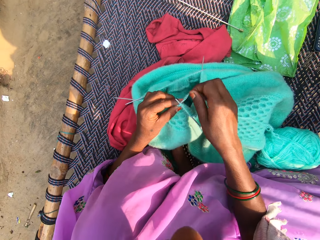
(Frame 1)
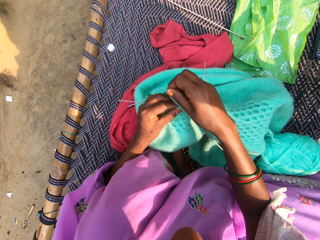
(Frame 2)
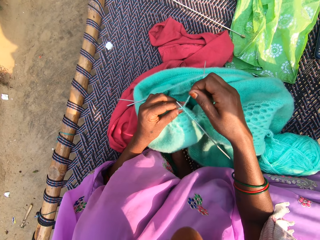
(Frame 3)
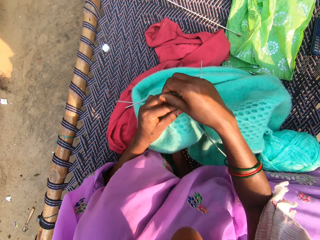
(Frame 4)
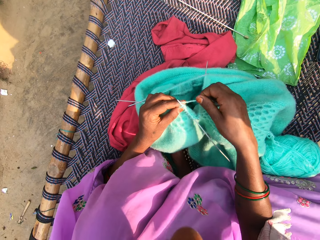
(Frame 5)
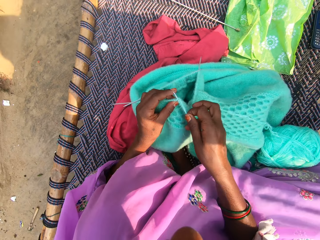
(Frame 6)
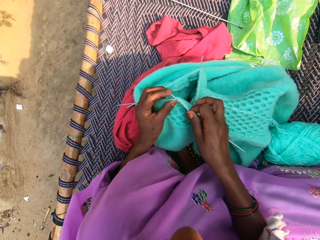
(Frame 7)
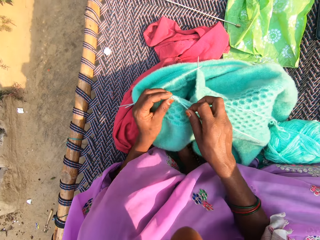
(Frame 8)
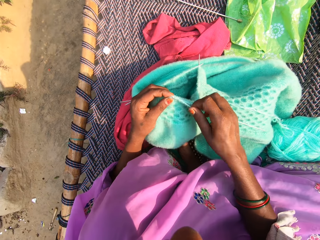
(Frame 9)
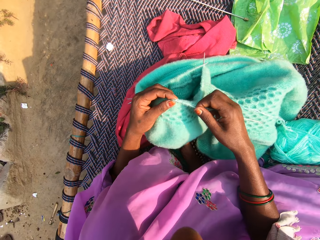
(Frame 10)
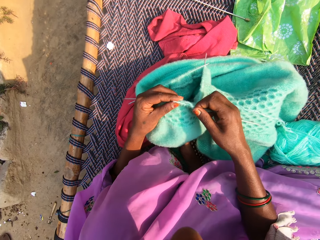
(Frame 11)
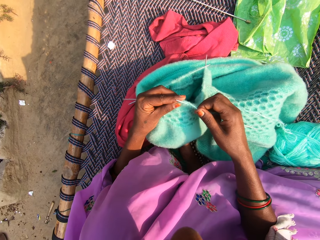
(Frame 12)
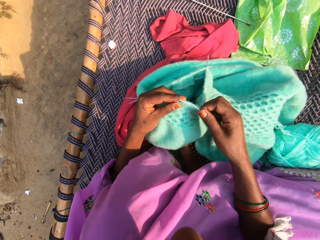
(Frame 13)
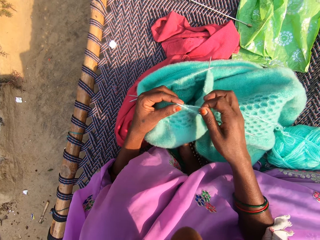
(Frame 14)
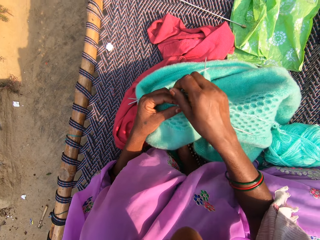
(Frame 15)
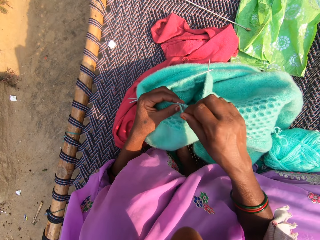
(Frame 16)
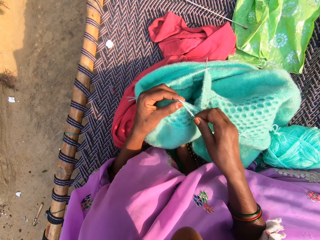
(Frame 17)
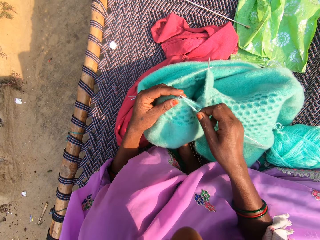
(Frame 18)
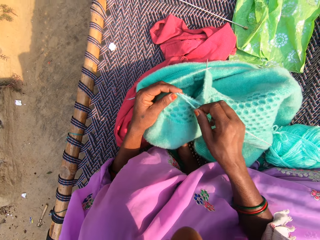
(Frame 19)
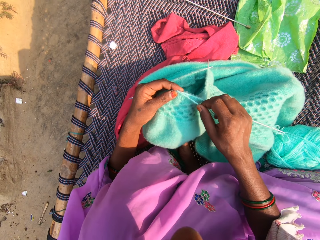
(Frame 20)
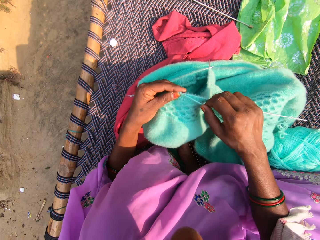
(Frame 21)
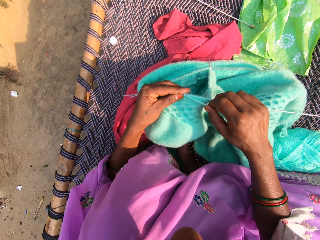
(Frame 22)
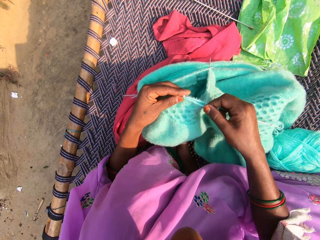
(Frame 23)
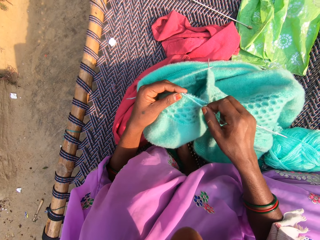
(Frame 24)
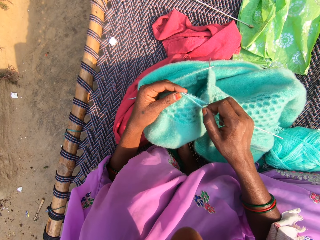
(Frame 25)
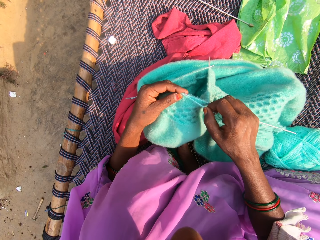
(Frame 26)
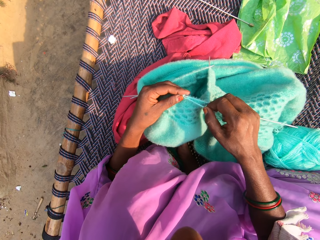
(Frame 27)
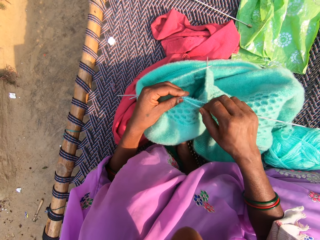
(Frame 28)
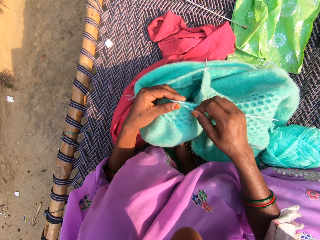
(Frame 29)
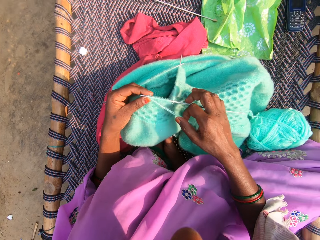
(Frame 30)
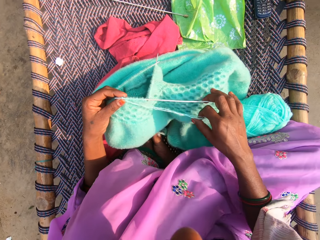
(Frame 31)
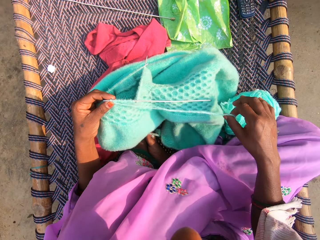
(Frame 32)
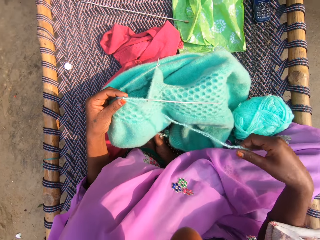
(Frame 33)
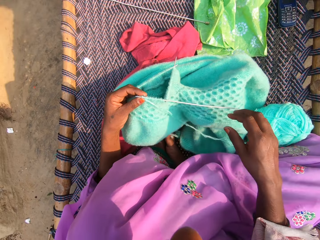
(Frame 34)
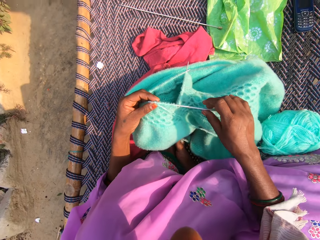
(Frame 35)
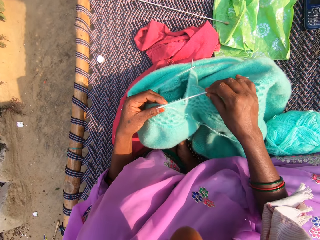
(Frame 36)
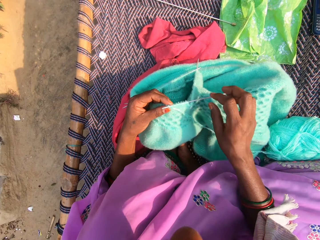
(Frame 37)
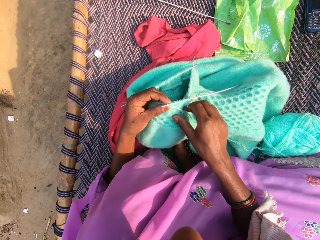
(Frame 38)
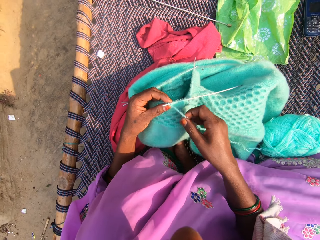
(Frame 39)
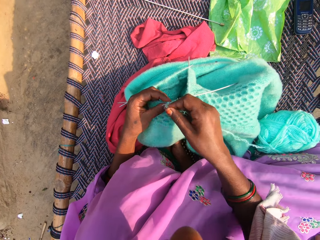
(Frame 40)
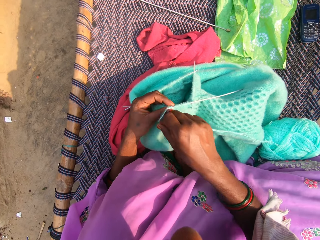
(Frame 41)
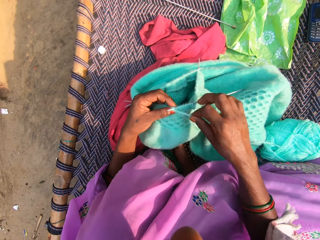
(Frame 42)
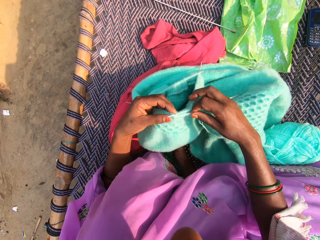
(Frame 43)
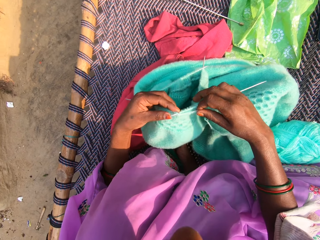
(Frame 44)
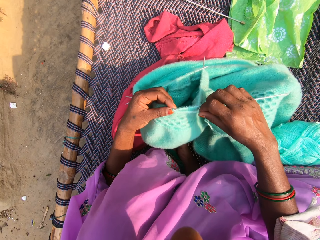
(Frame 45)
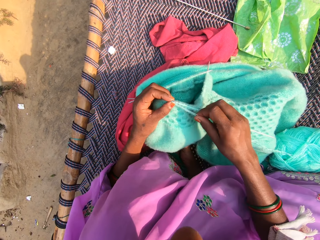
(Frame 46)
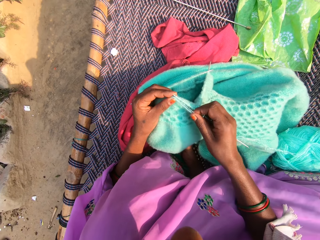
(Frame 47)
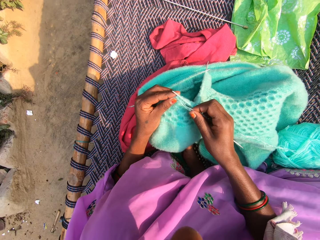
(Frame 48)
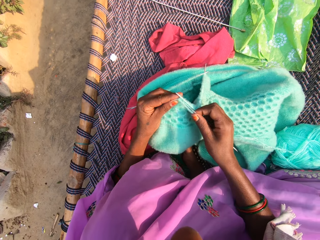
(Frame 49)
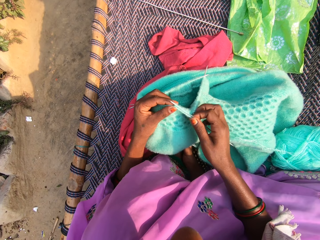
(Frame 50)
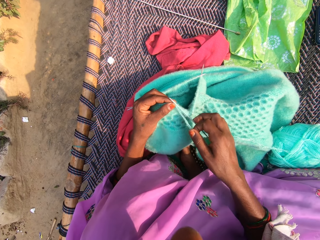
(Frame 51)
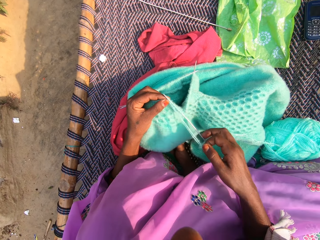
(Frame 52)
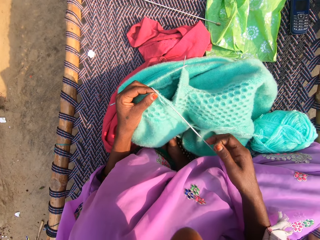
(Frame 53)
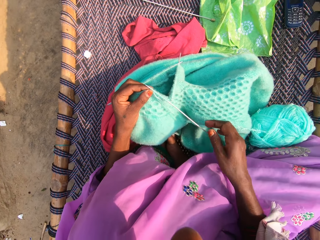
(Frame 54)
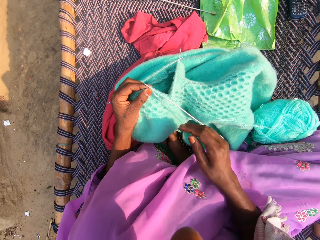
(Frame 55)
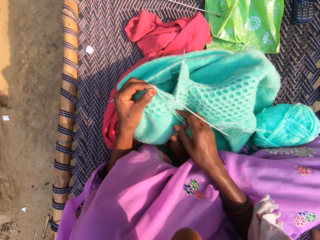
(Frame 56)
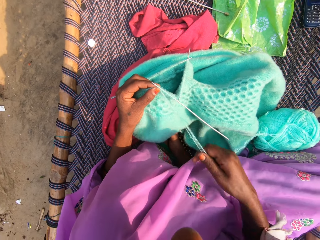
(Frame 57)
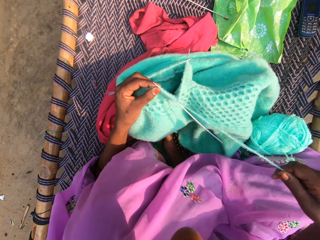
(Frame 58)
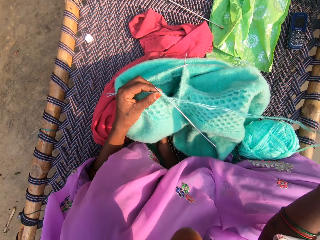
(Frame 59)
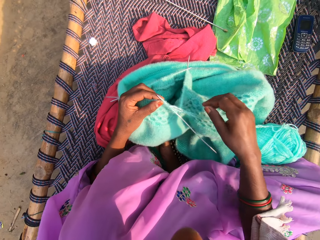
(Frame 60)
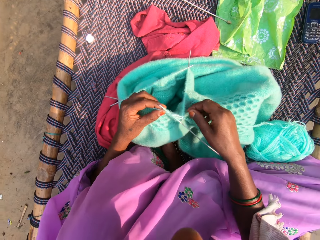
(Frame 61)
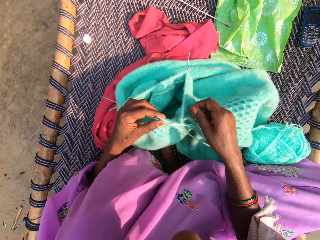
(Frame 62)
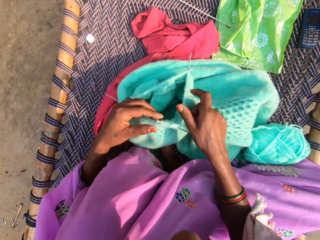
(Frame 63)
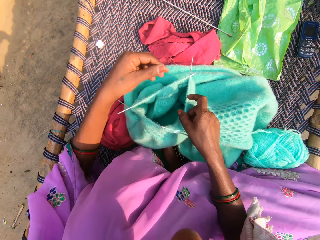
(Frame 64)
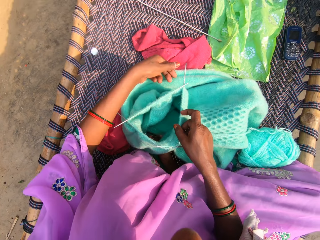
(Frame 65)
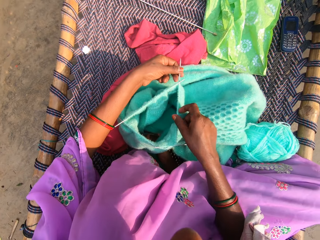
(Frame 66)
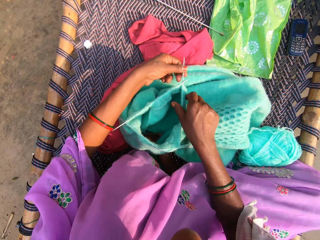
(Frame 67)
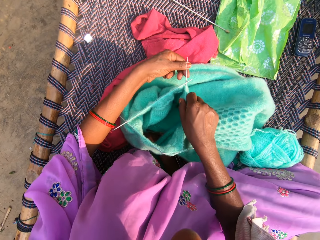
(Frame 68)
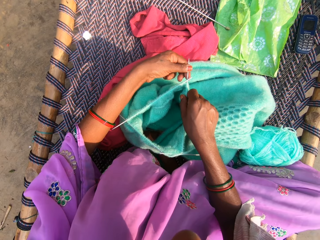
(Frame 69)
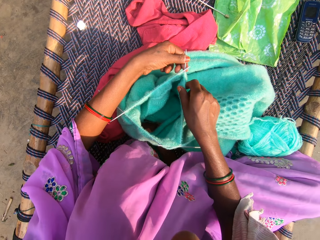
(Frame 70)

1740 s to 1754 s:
The camera wearer rolls the string on the knitting needle. They knit the cloth and stretch the string. They roll the string on the knitting needle, knit the cloth and stretch the string.

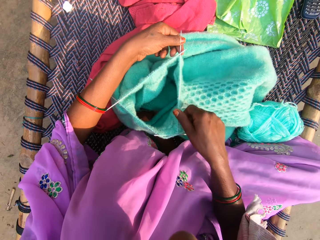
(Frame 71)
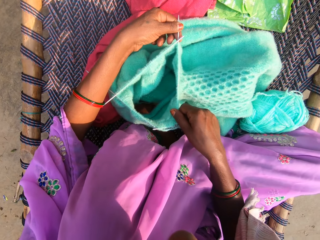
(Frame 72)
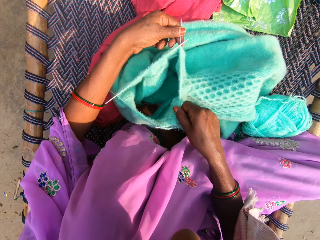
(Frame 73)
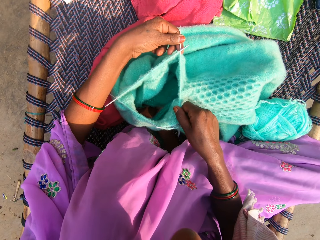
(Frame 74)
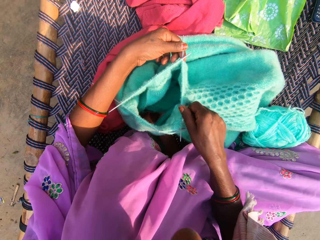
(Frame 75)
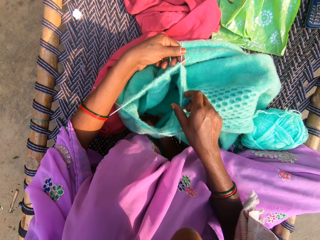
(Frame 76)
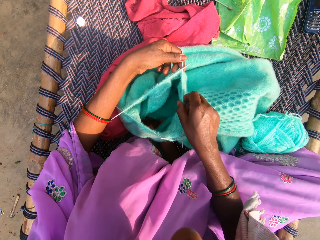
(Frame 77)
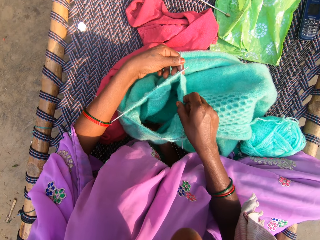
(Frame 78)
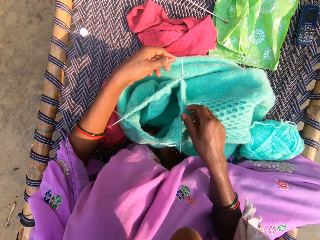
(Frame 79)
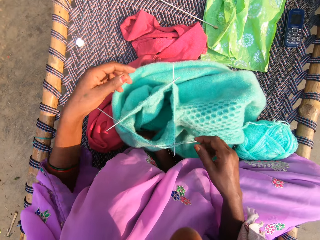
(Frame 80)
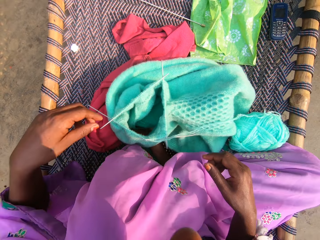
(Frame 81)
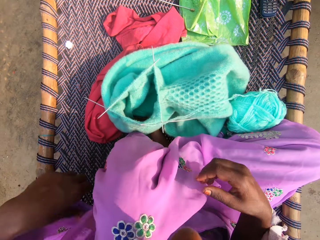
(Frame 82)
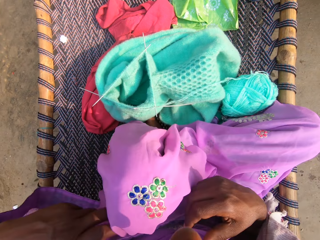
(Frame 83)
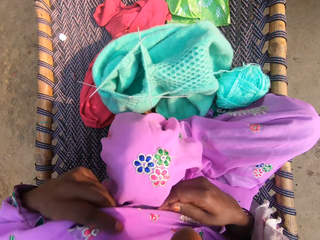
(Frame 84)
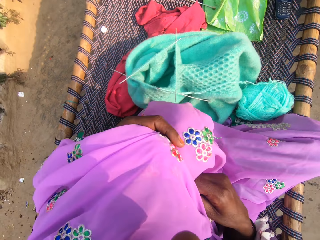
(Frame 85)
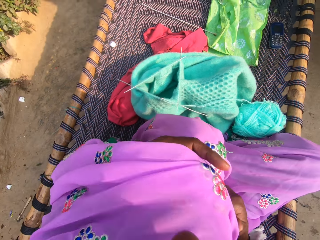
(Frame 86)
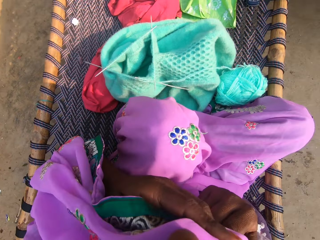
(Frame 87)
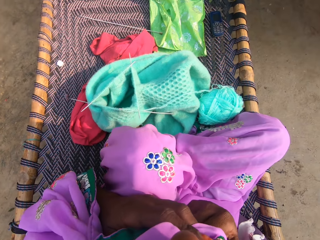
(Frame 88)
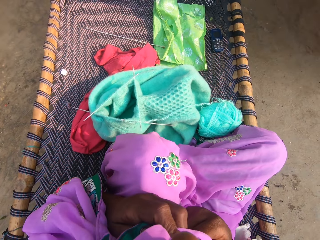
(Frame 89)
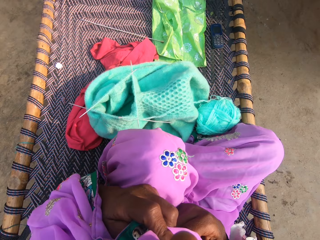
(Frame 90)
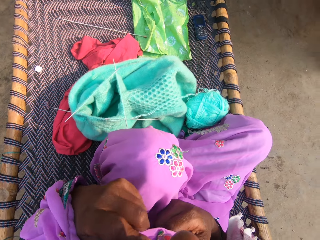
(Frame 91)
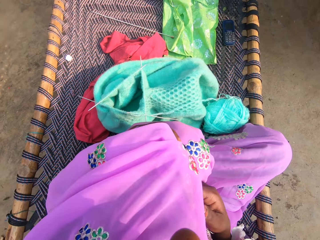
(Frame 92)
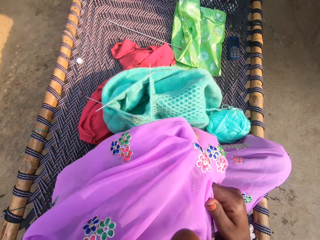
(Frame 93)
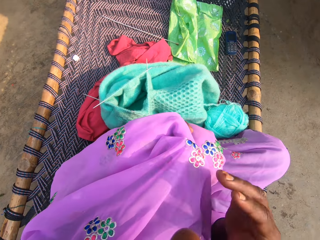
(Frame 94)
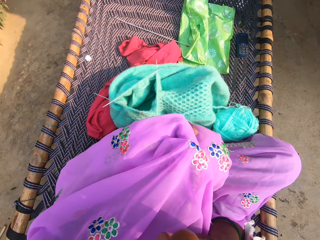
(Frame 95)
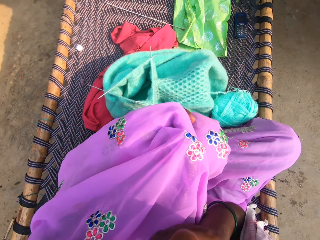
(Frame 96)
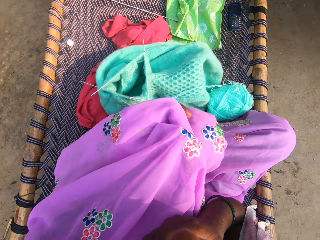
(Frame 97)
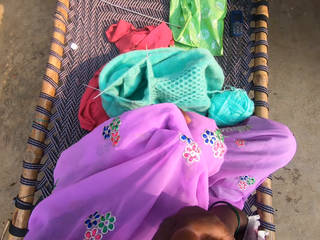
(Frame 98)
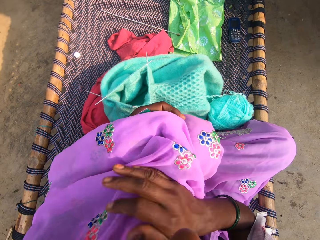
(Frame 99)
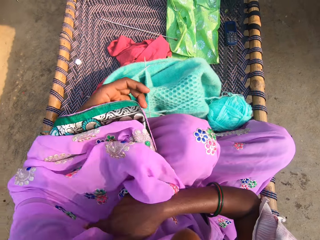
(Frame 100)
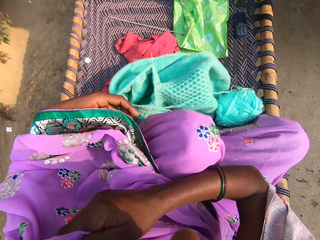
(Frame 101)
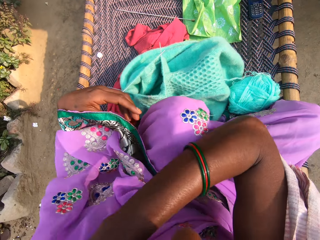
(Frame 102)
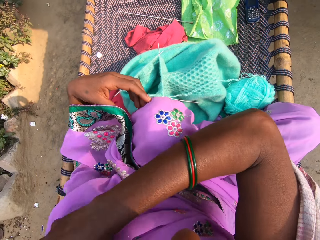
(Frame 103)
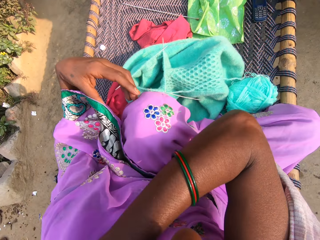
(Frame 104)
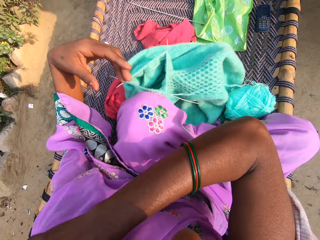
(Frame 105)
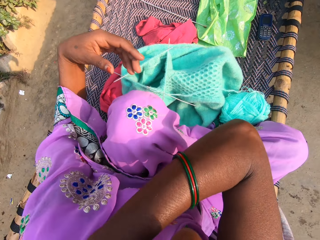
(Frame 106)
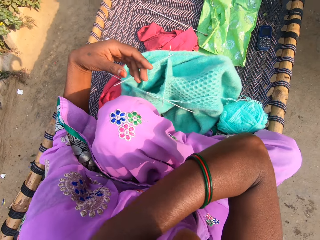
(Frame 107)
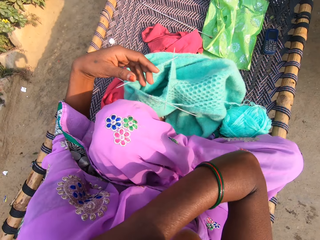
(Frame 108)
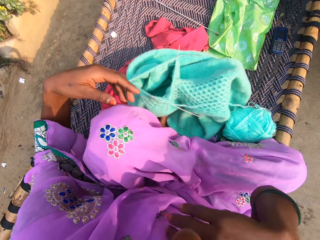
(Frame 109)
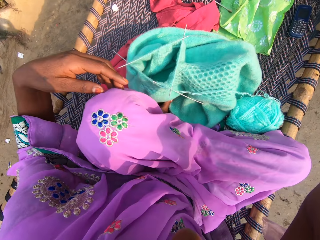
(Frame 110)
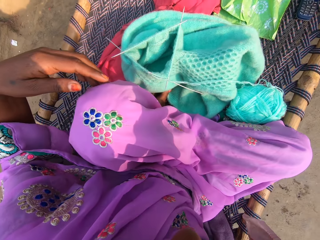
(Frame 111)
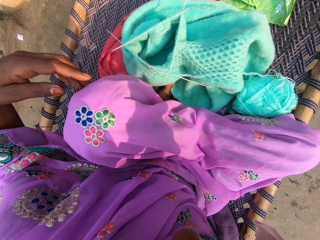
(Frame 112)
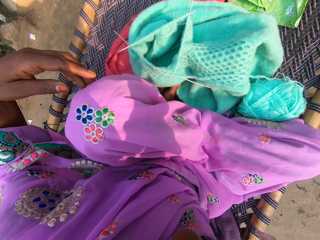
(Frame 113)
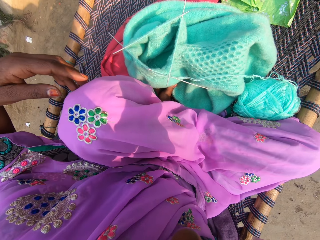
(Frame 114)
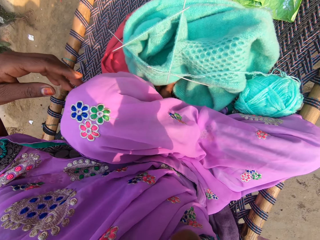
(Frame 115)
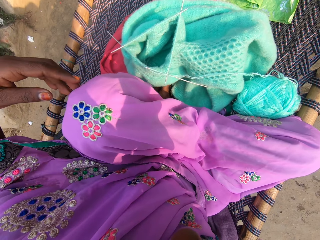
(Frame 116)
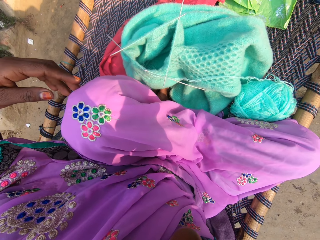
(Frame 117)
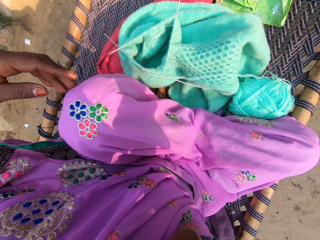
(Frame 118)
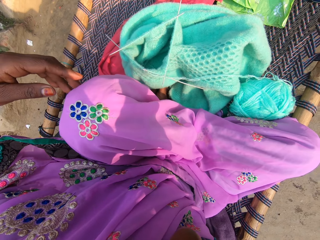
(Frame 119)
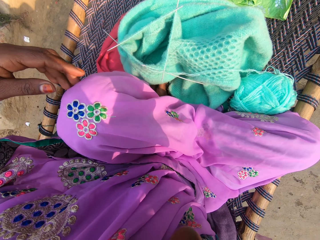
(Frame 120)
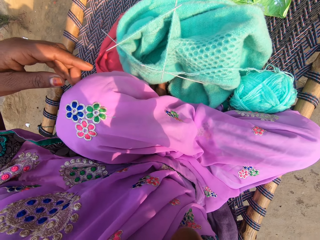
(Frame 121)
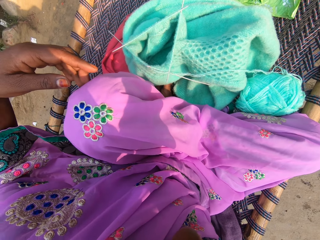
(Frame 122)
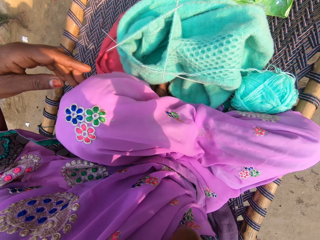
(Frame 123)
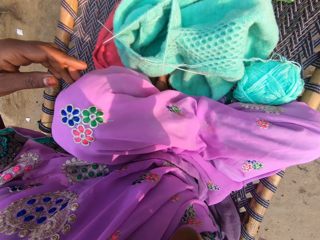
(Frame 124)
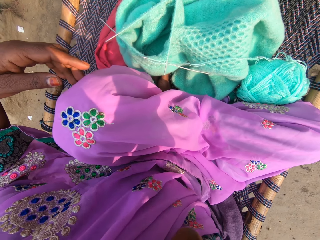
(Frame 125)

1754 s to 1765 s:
The camera wearer pushes the knitting needle. She cleans her face with her cloth. She cleans her face with her right hand. She touches her face. She adjusts her cloth with her right hand. She makes her scarf.
